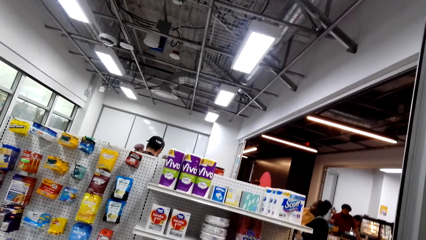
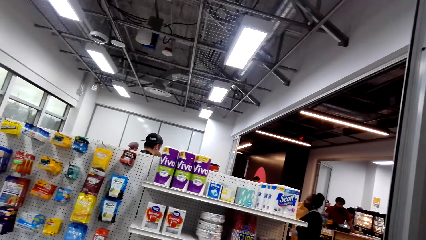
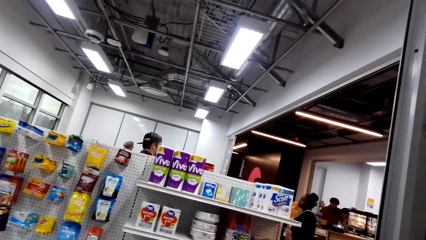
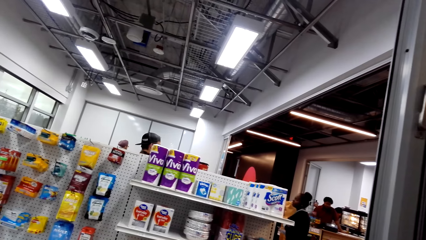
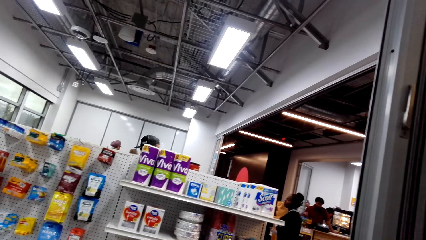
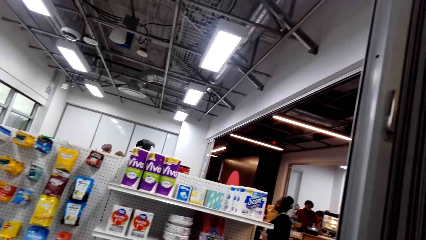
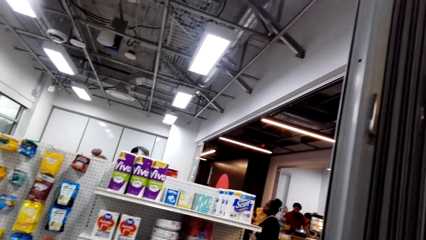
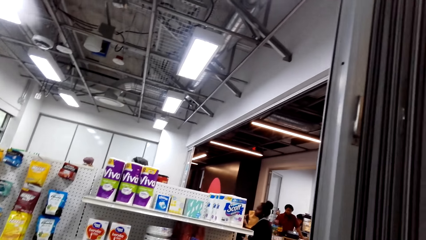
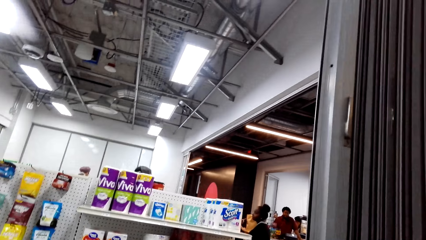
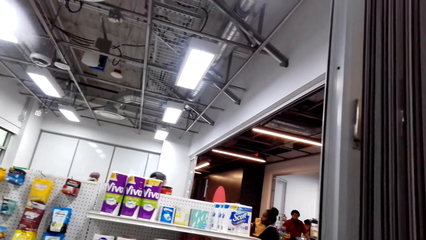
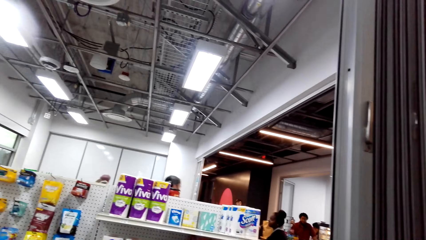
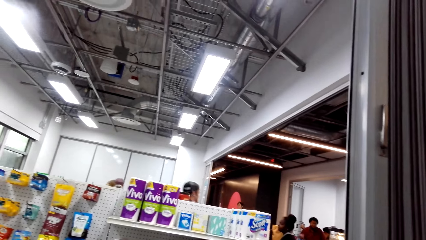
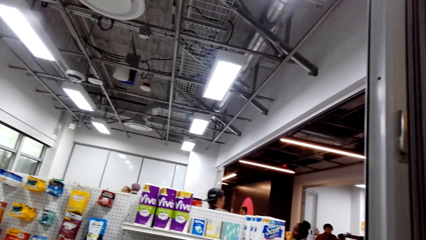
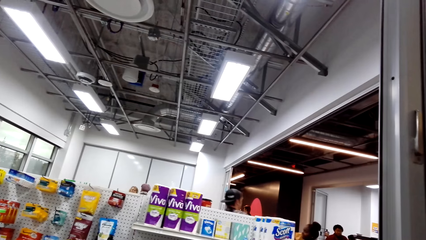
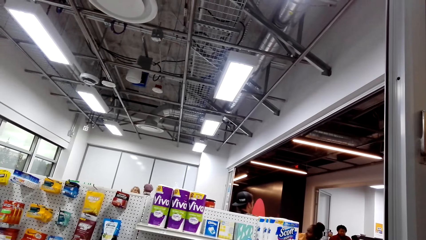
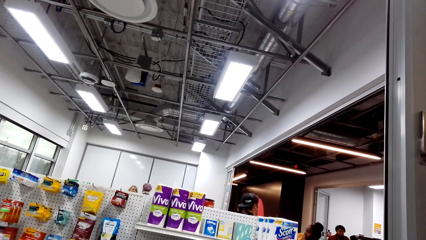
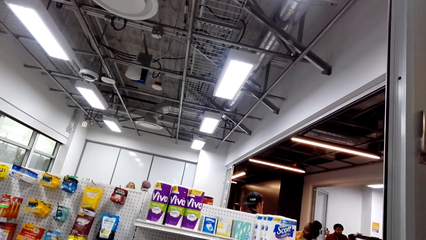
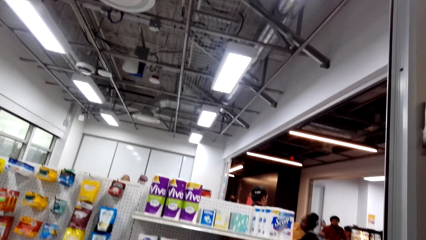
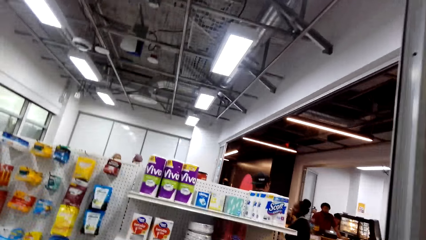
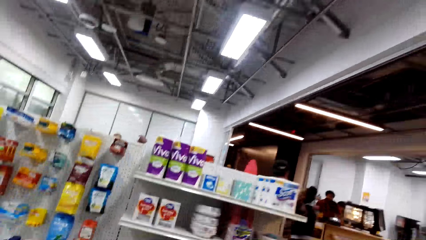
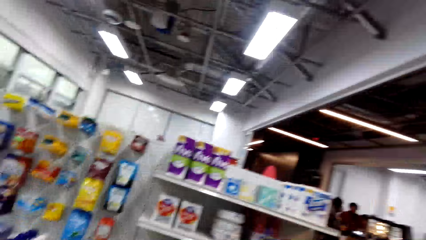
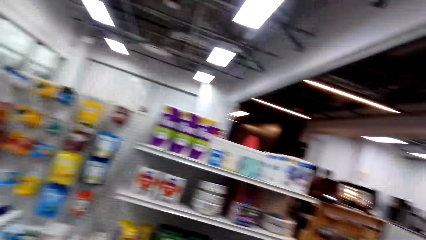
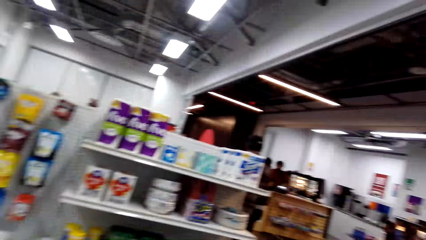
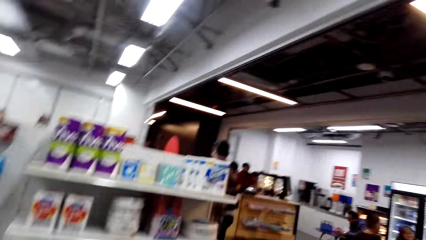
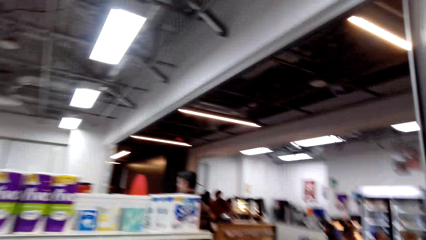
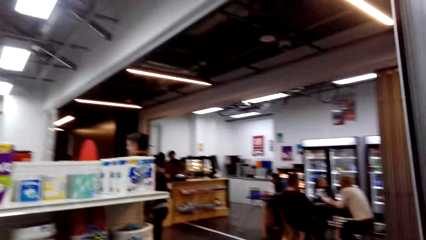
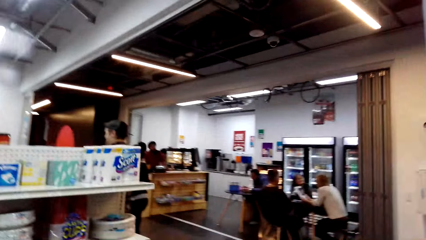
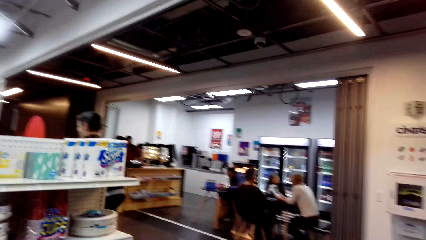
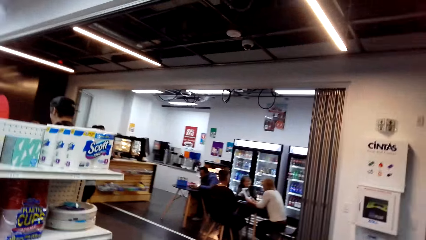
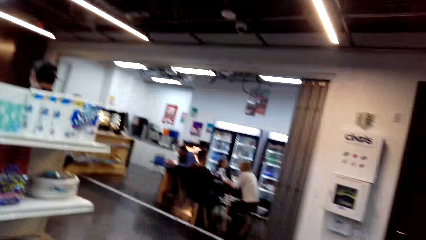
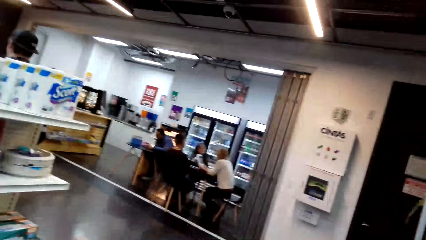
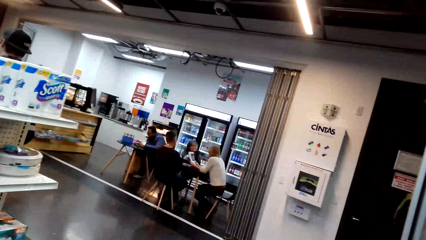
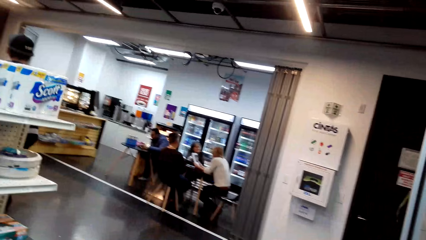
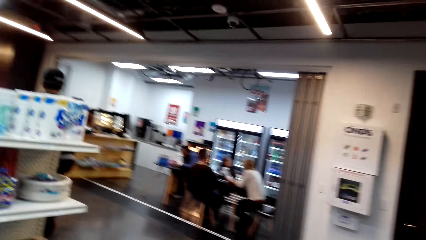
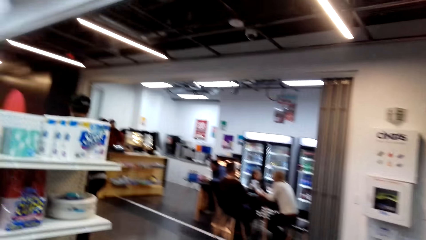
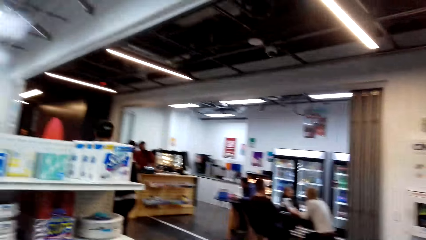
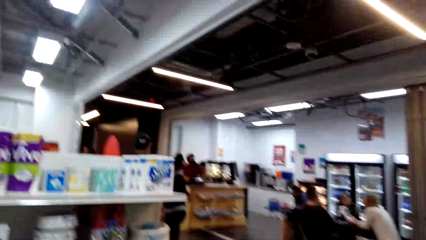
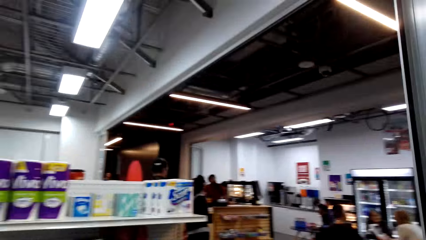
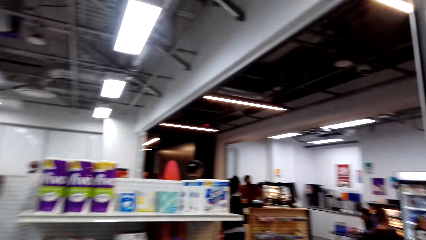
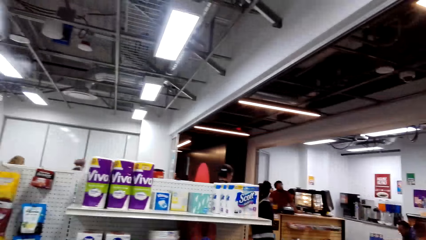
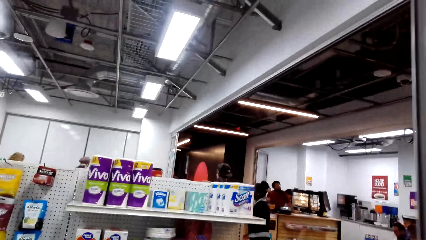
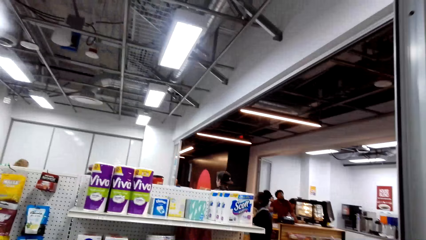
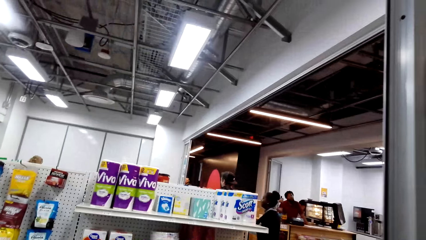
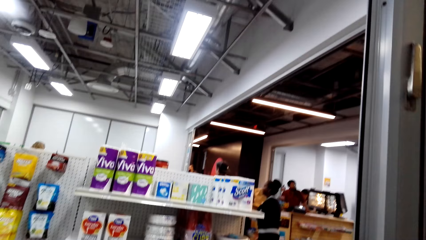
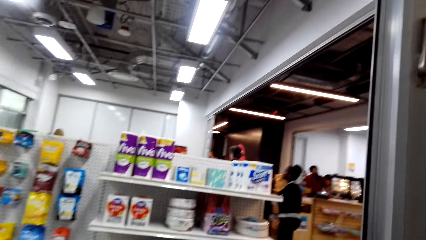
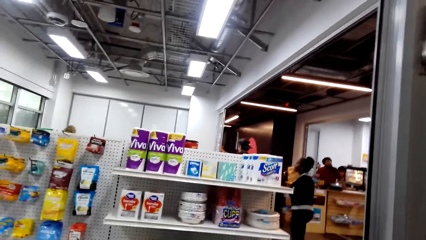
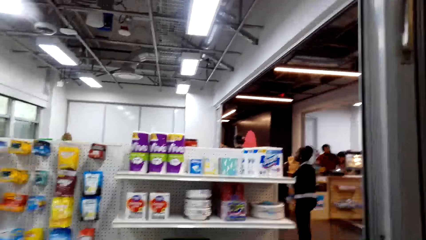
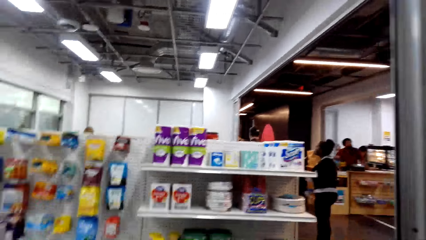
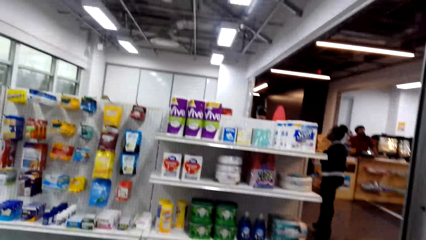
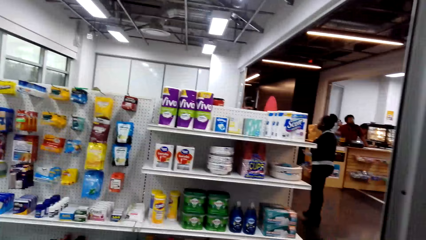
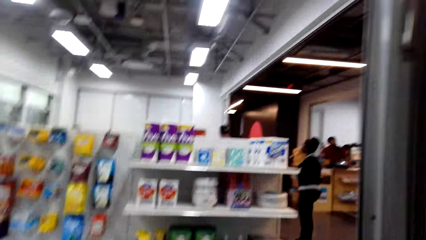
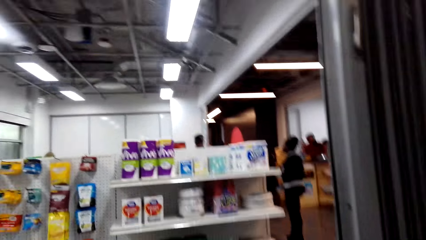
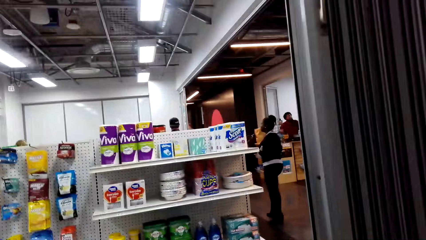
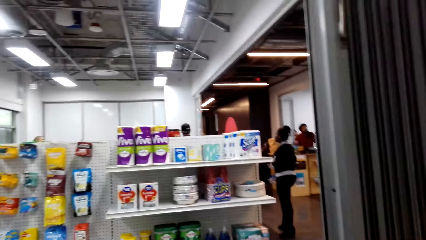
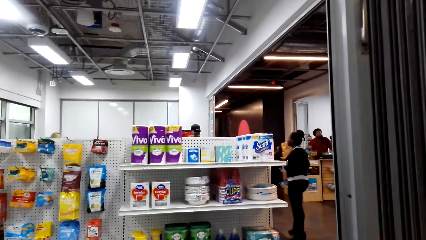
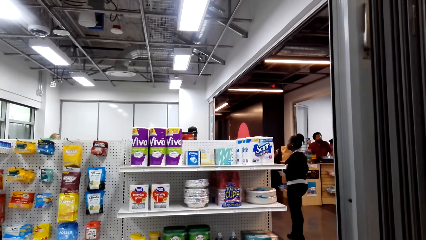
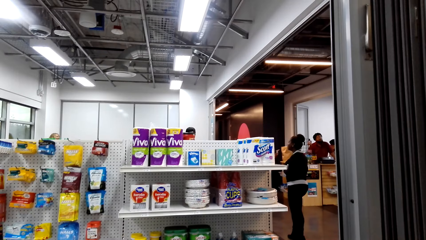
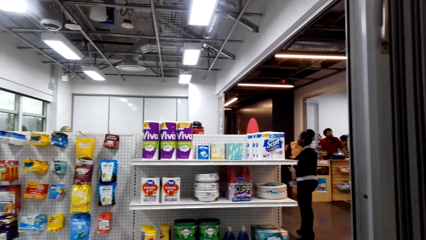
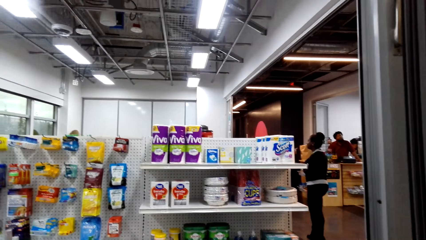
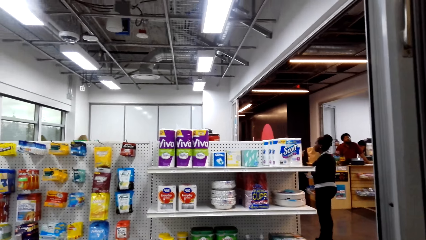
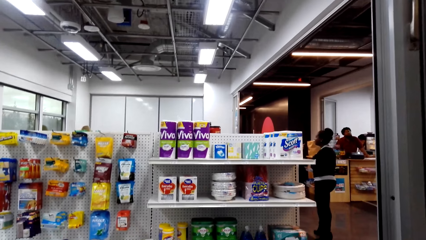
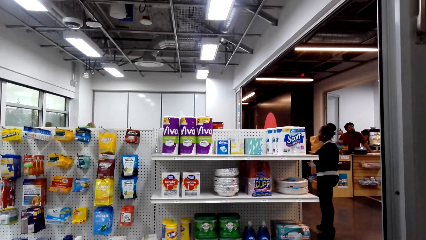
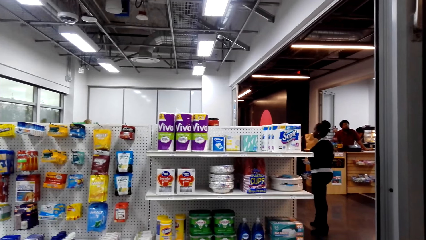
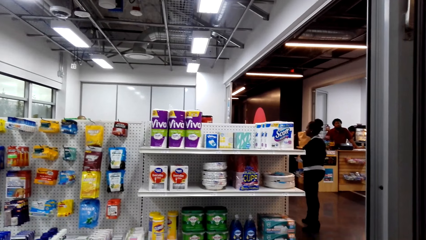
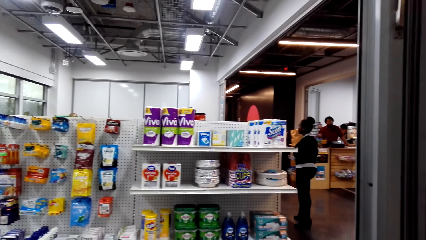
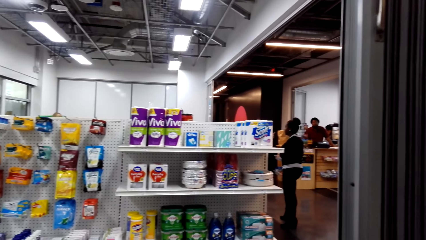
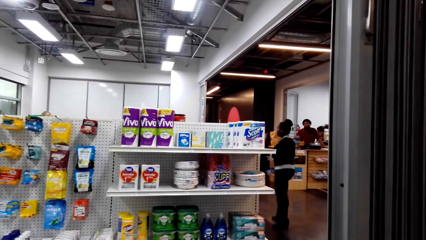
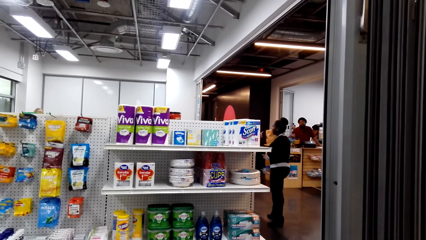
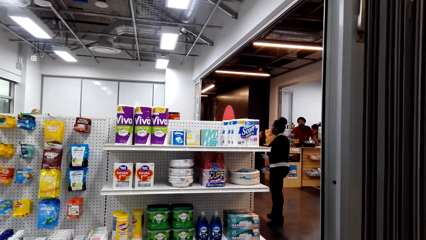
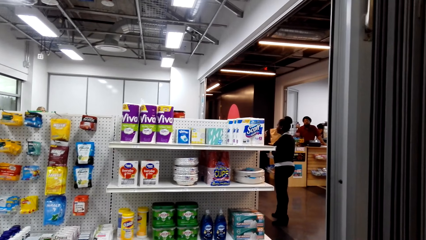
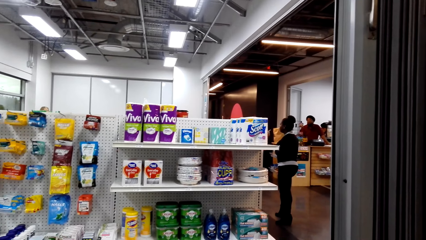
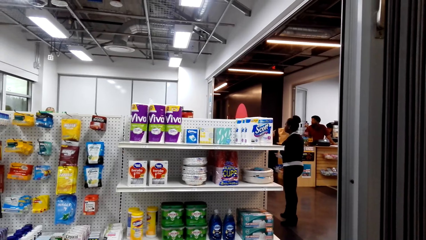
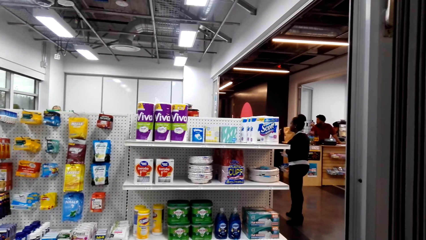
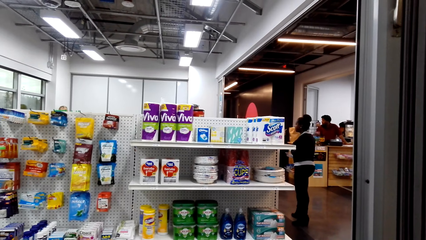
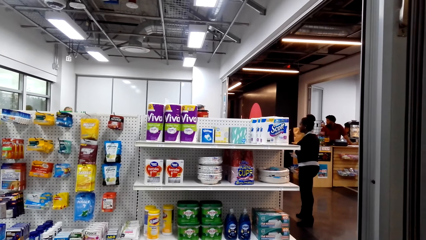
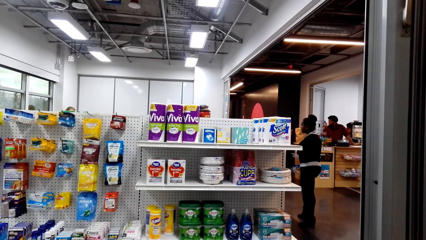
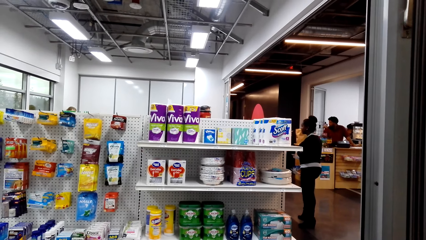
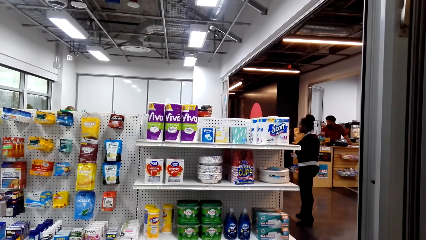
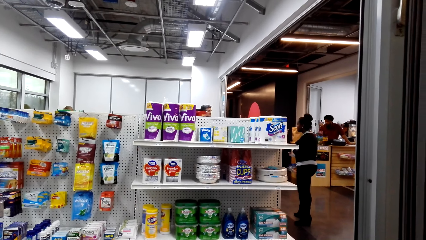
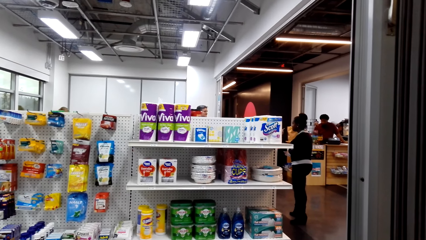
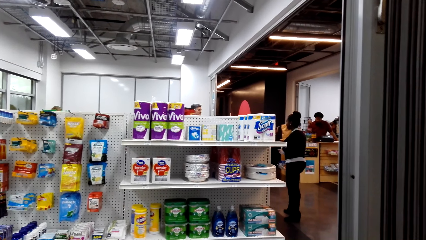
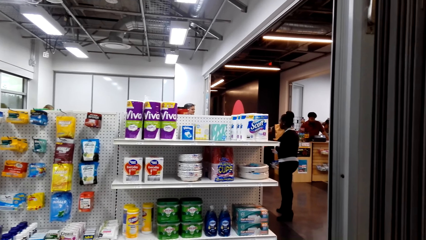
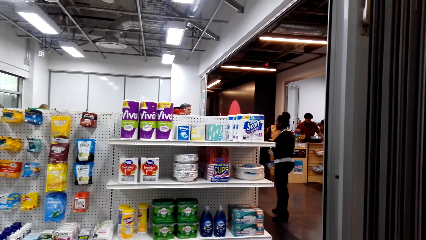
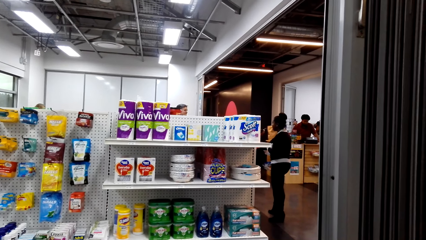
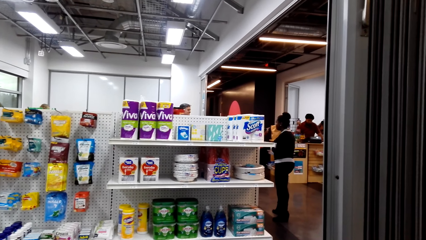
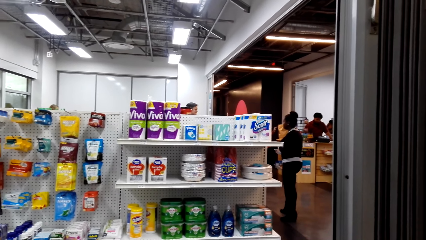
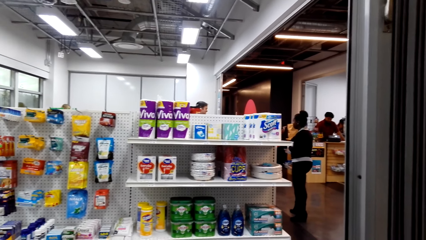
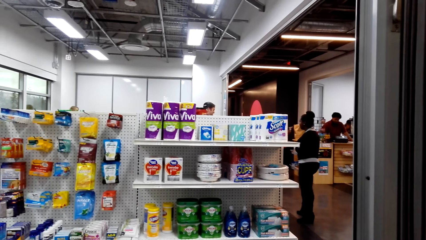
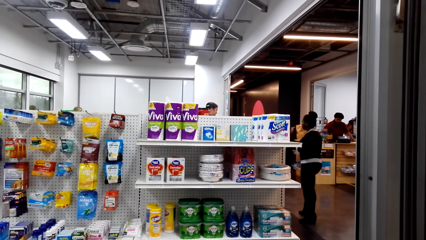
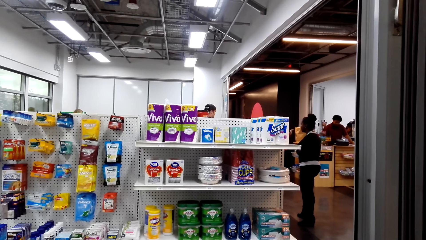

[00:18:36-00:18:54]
The camera wearer looks at the products on the shelf.
